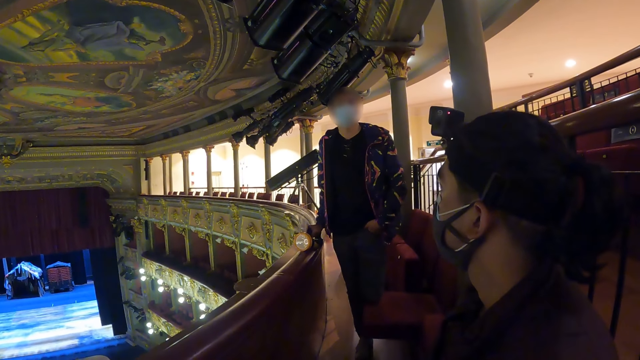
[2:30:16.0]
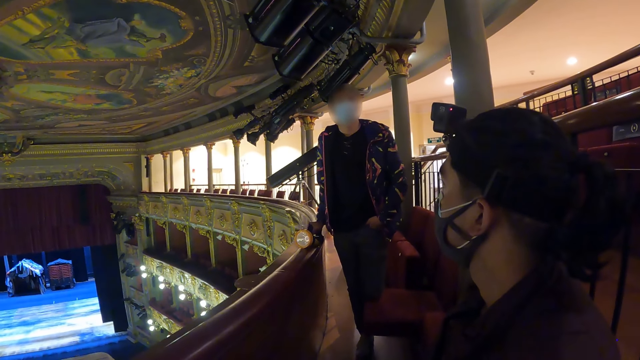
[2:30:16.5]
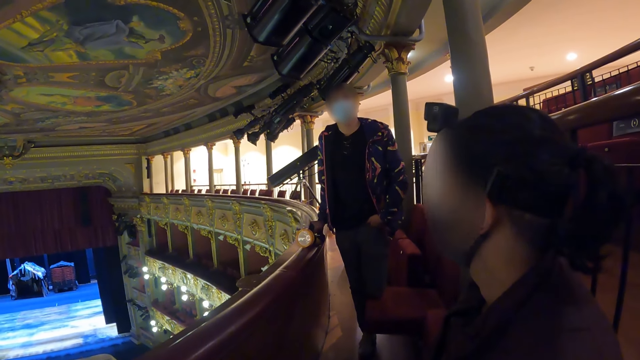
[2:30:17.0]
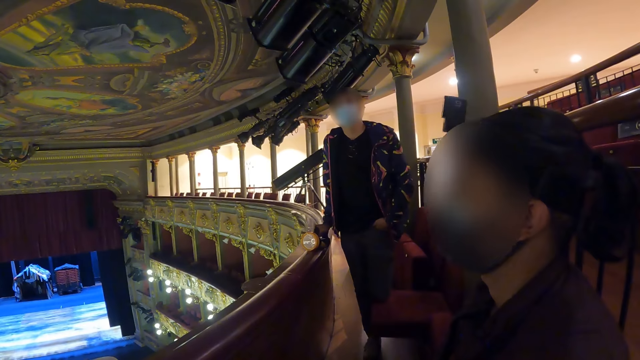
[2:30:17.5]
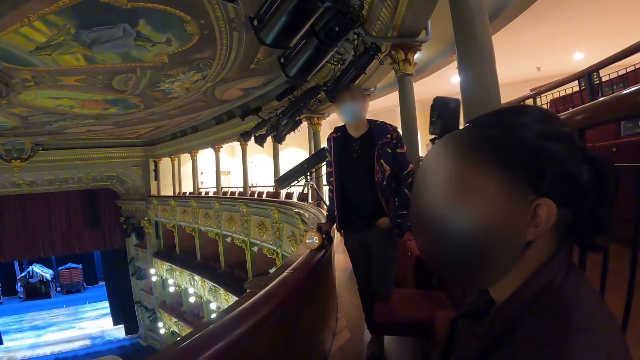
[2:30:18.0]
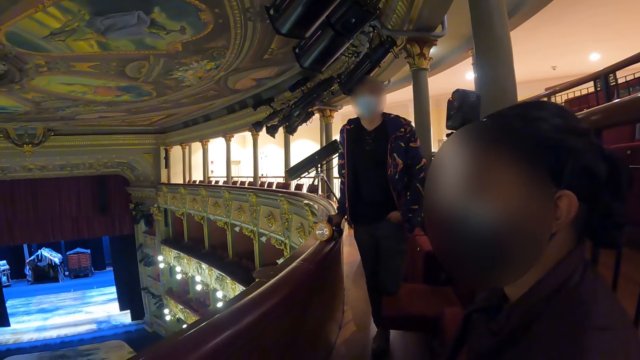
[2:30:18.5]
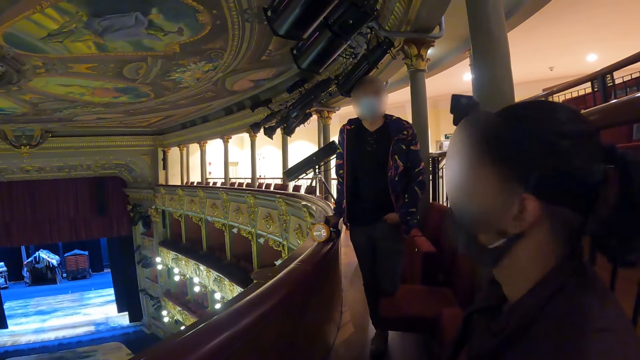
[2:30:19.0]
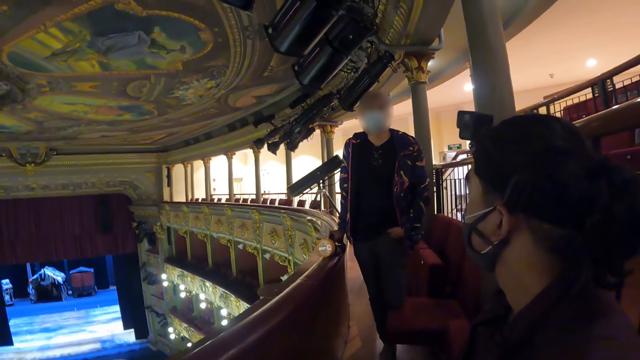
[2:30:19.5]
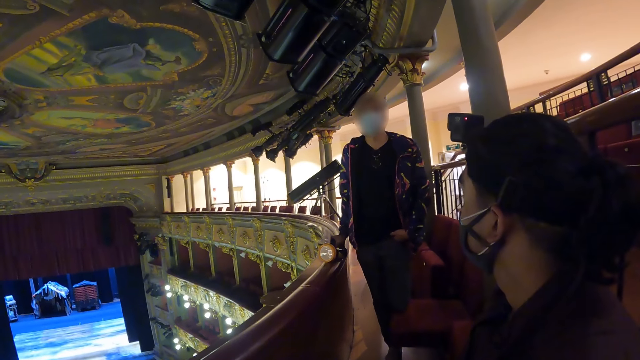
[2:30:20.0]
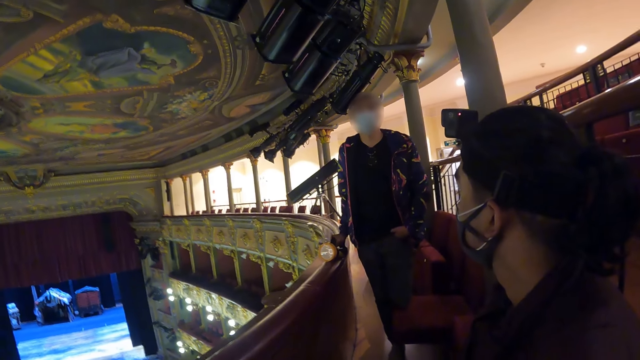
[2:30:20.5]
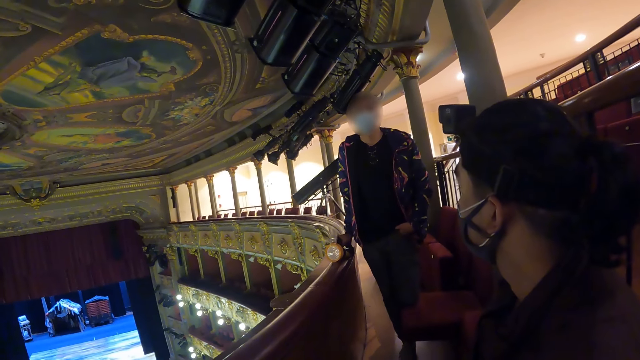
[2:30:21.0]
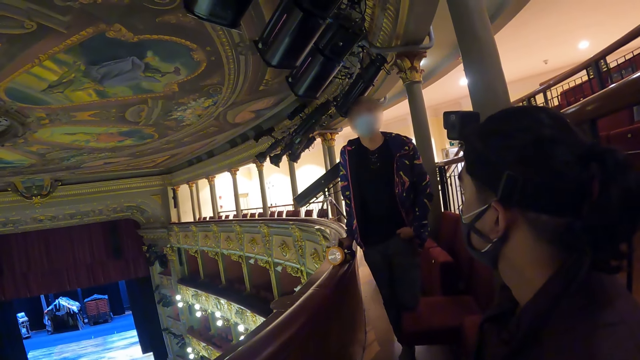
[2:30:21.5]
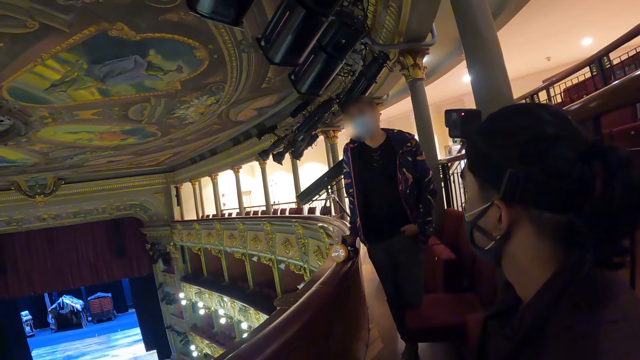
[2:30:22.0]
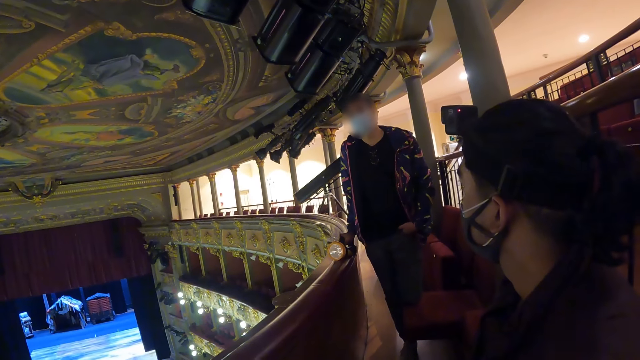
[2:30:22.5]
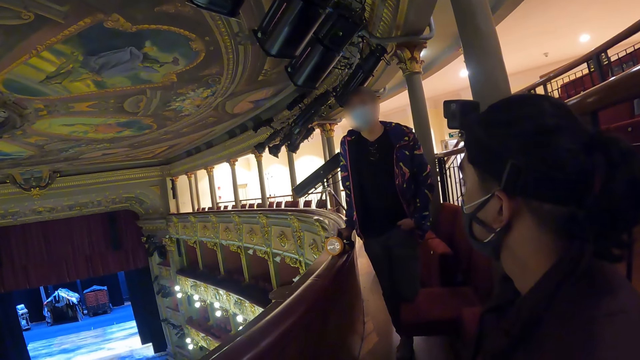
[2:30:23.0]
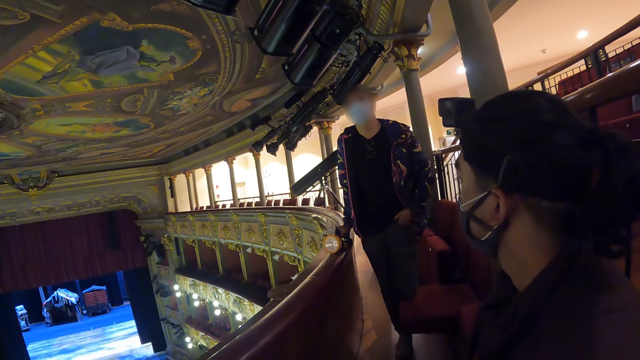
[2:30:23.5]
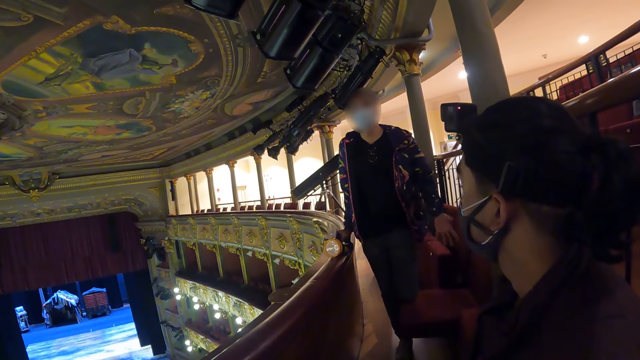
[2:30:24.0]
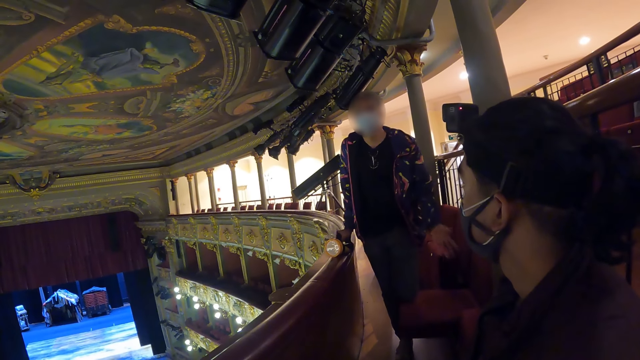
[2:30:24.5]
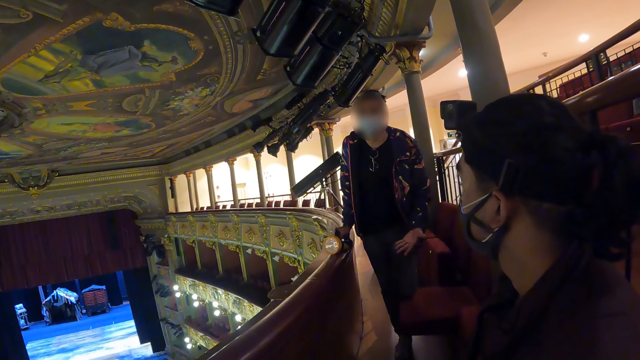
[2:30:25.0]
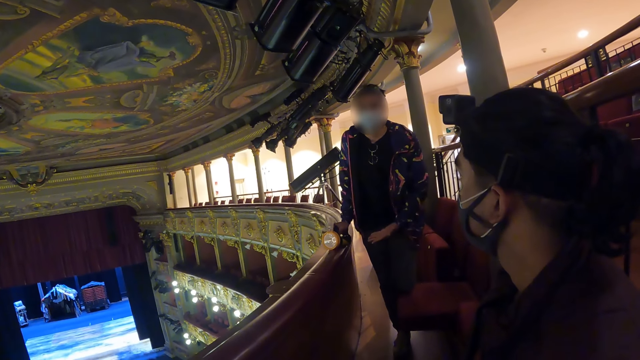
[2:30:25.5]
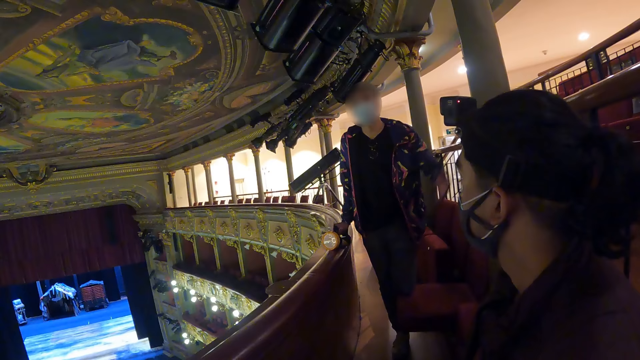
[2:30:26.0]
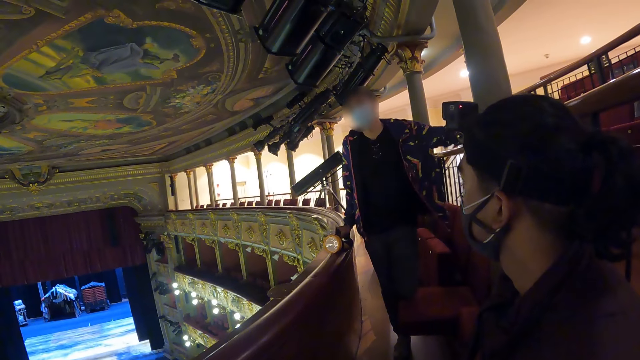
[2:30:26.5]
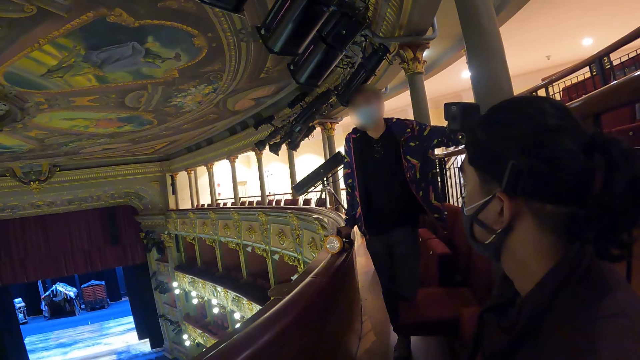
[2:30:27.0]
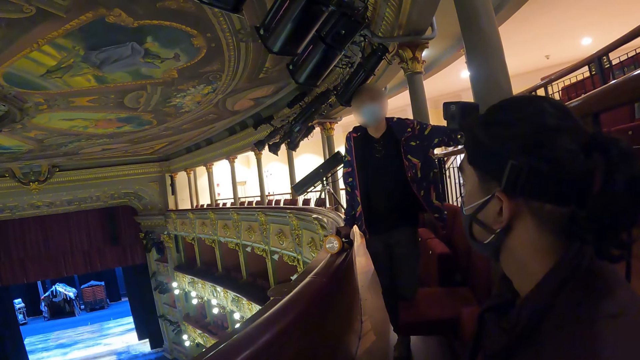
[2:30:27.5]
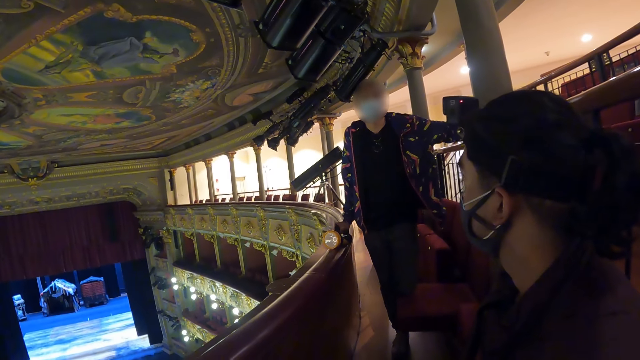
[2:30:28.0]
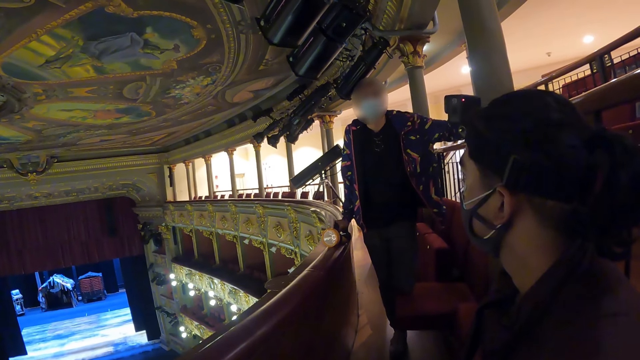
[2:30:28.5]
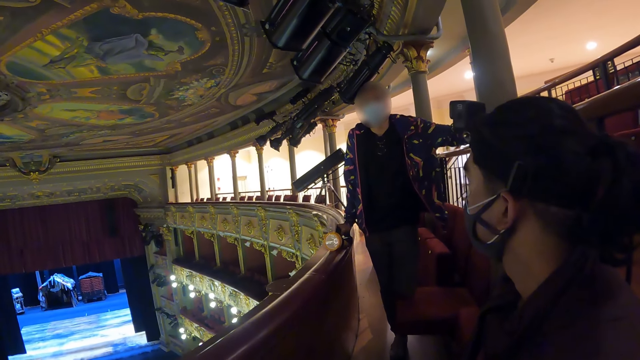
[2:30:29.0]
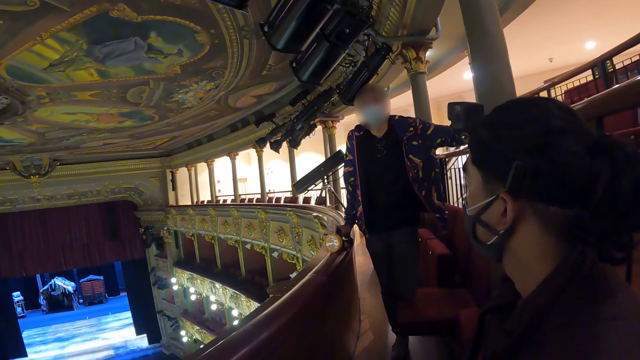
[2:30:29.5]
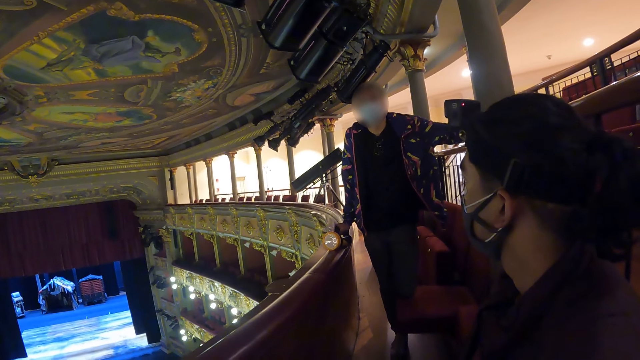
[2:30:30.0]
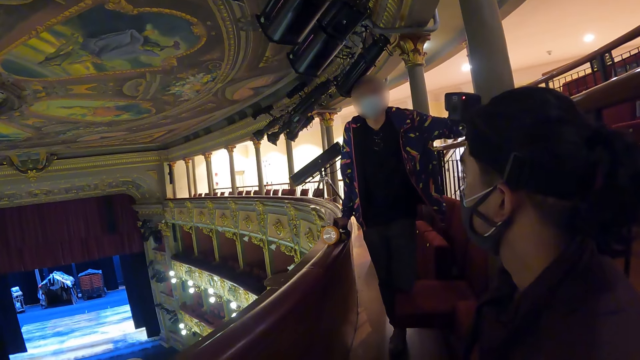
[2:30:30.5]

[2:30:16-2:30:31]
A man converses with a woman. The camera wearer talks to a person.

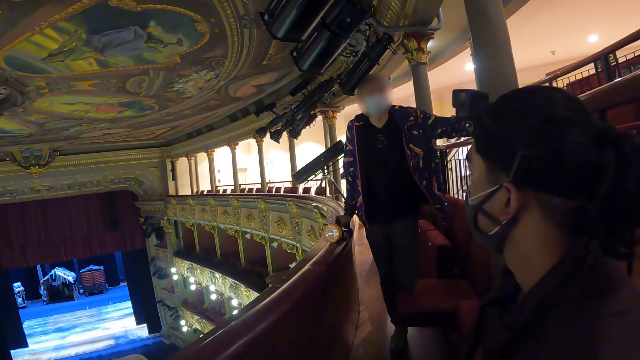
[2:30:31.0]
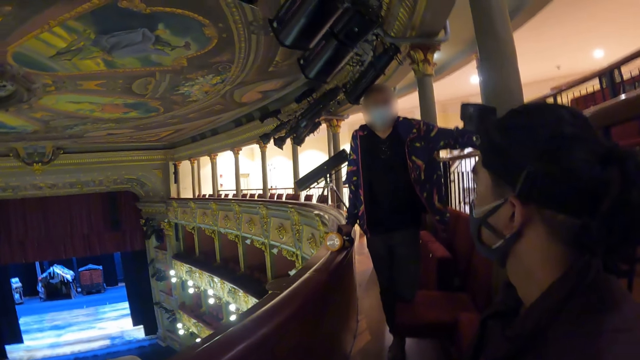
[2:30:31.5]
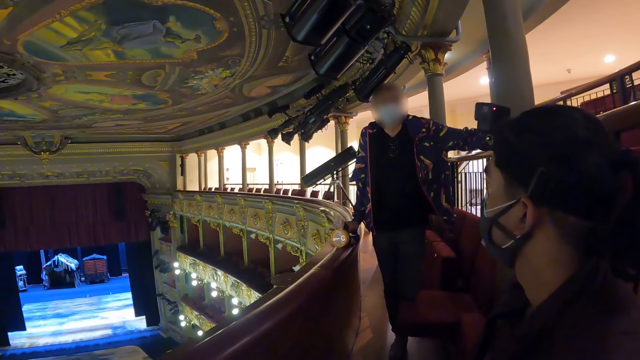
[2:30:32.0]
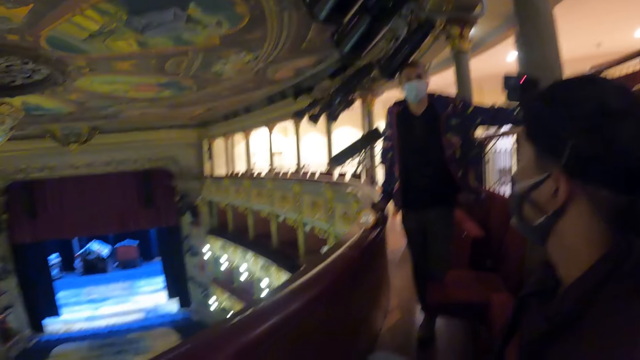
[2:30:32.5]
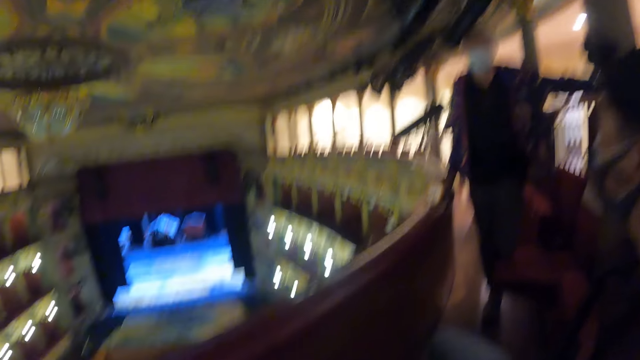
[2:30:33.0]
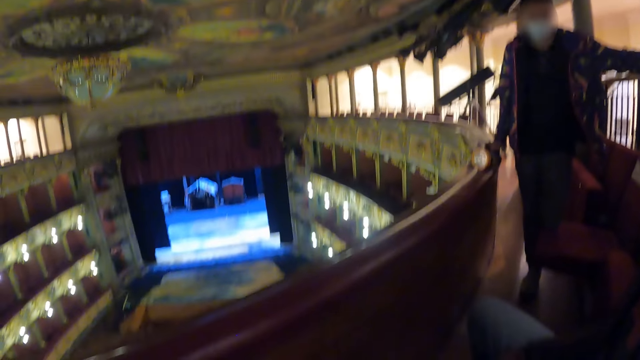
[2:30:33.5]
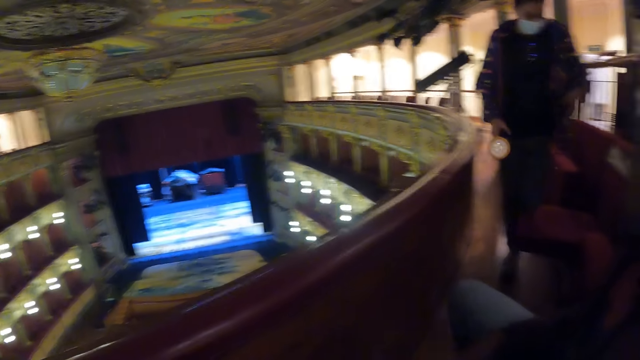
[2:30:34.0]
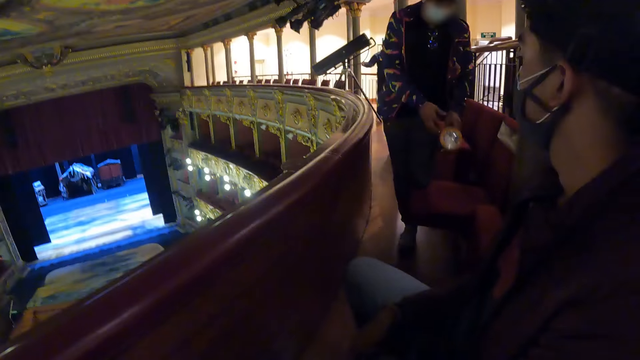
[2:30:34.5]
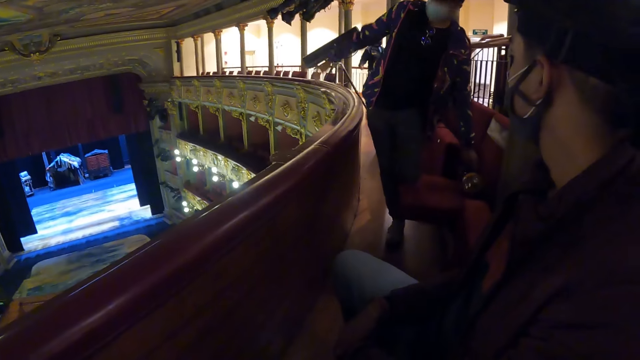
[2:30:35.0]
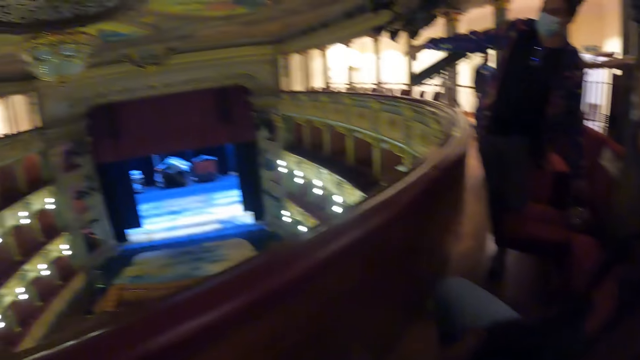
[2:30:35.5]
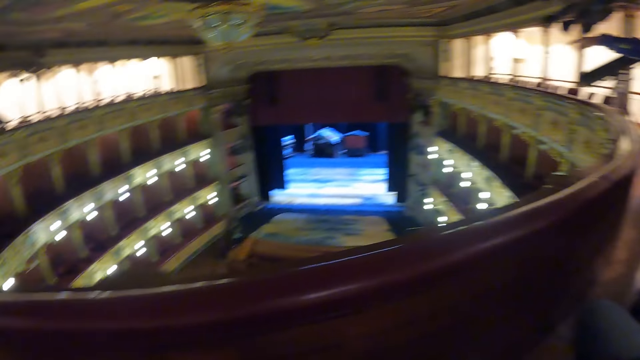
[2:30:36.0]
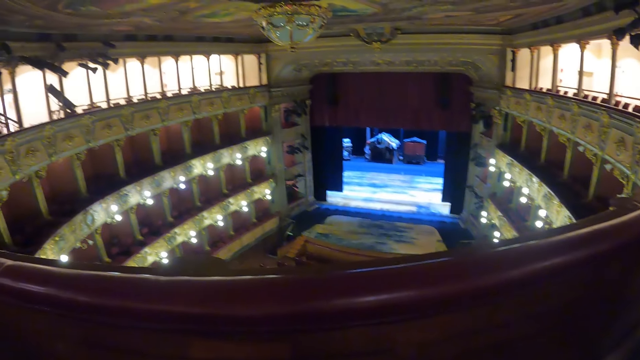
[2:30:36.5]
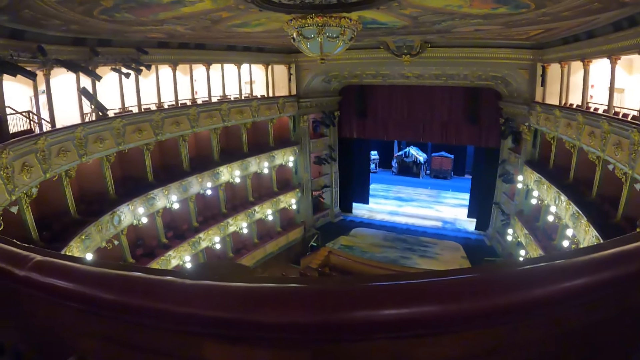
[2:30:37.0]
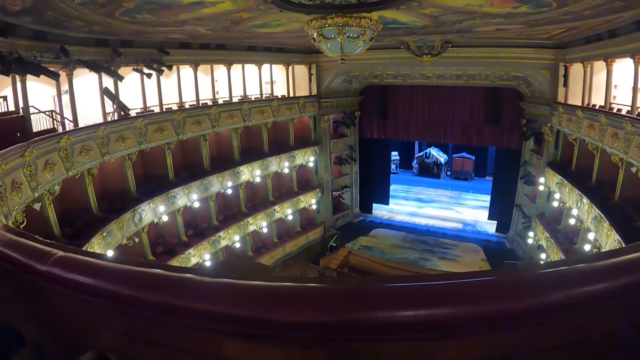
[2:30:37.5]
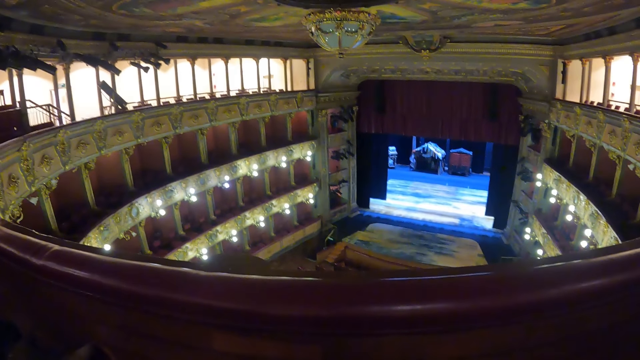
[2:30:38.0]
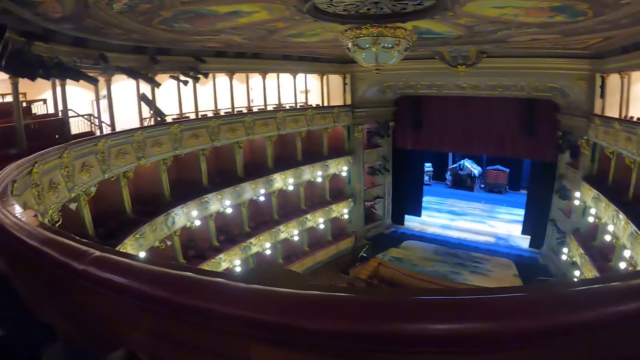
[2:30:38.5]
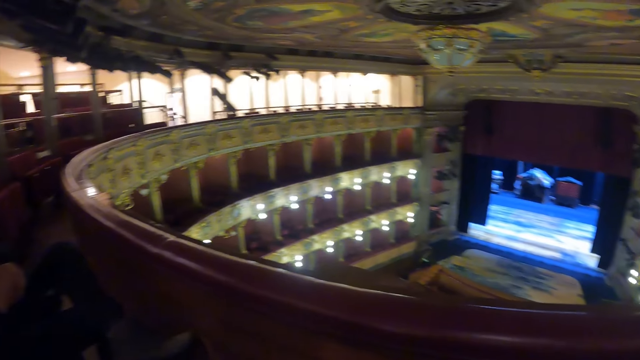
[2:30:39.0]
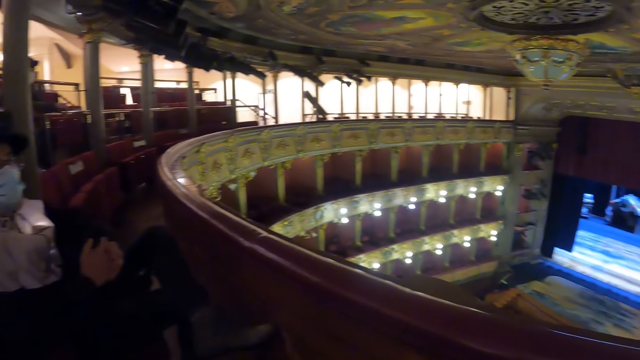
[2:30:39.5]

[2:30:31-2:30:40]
A man places the torch on the seat. The camera wearer drops a flashlight. They look around.
